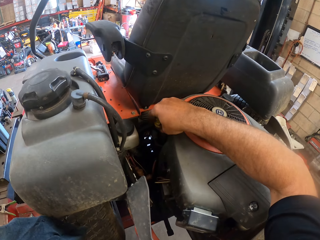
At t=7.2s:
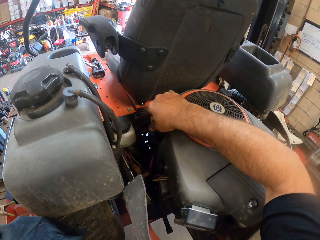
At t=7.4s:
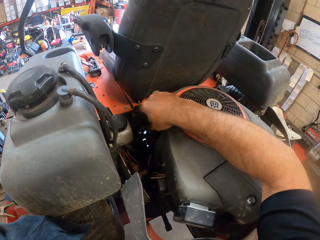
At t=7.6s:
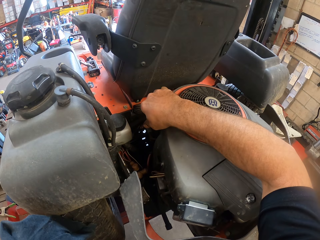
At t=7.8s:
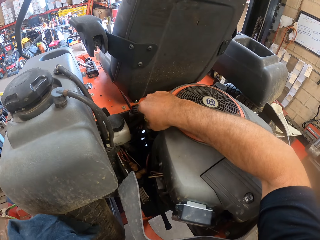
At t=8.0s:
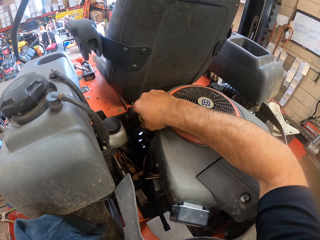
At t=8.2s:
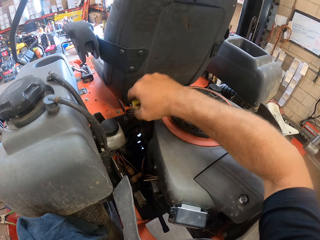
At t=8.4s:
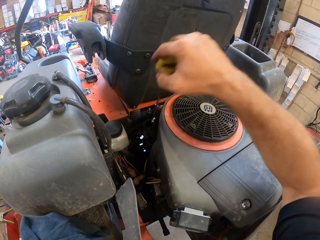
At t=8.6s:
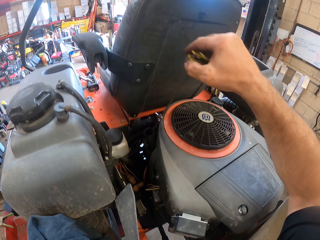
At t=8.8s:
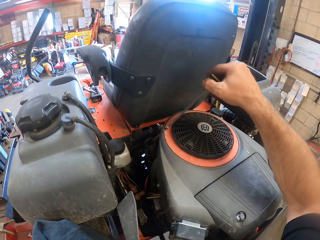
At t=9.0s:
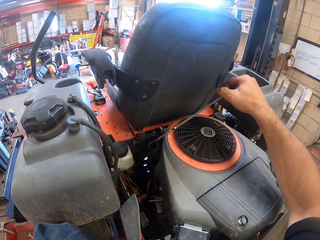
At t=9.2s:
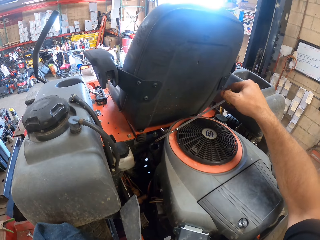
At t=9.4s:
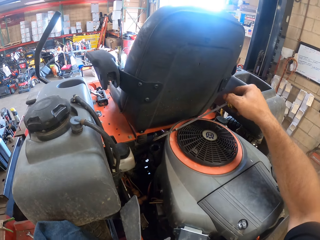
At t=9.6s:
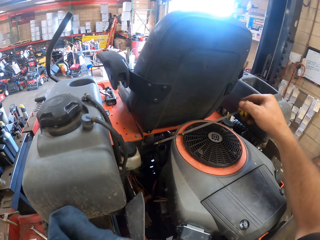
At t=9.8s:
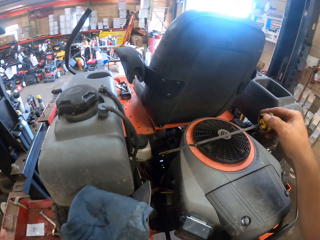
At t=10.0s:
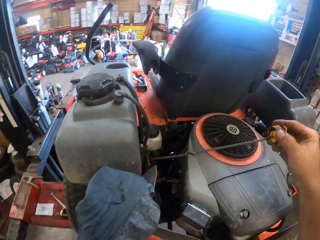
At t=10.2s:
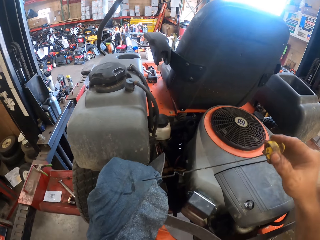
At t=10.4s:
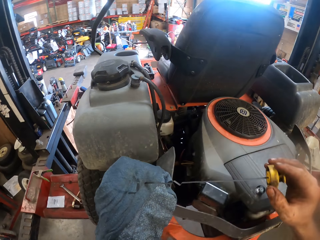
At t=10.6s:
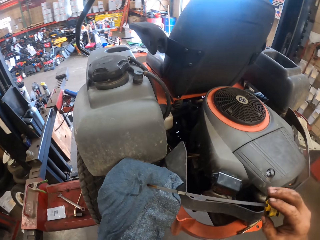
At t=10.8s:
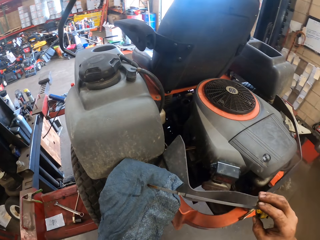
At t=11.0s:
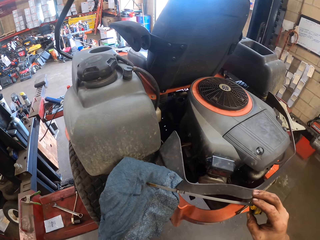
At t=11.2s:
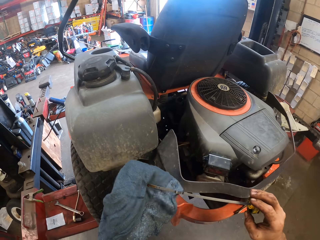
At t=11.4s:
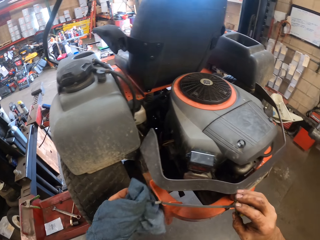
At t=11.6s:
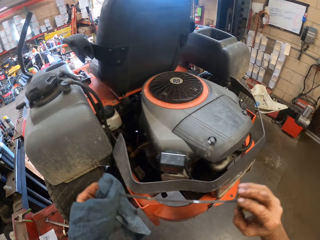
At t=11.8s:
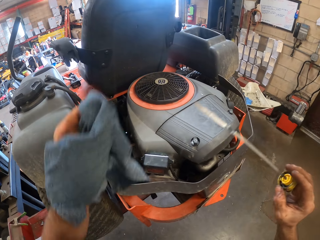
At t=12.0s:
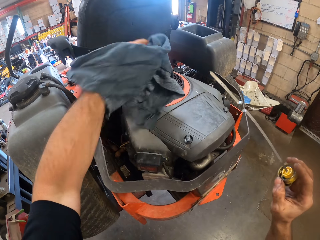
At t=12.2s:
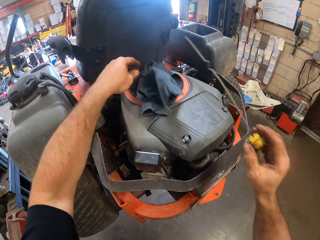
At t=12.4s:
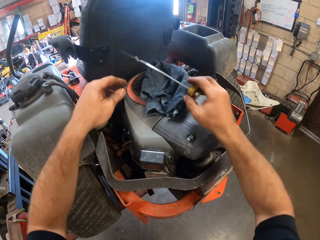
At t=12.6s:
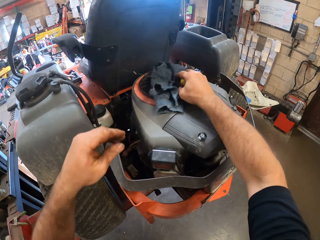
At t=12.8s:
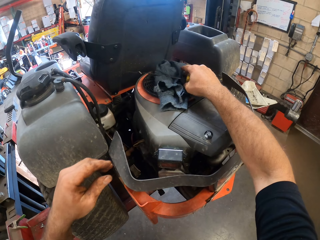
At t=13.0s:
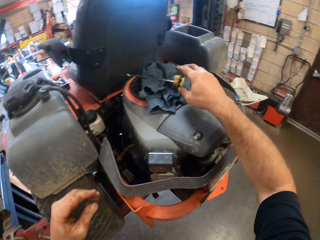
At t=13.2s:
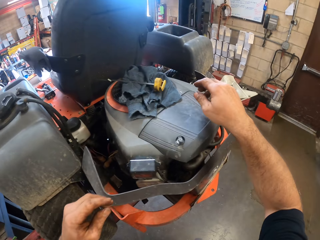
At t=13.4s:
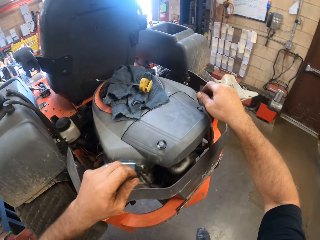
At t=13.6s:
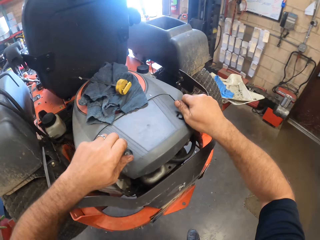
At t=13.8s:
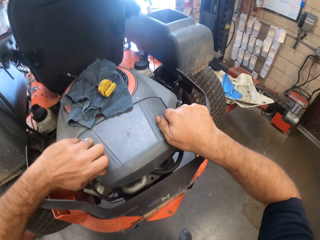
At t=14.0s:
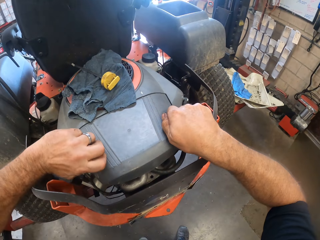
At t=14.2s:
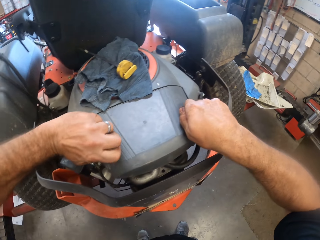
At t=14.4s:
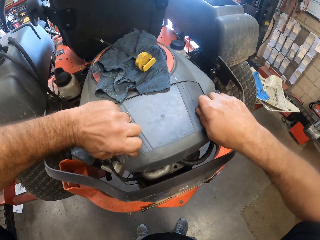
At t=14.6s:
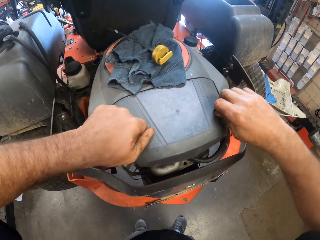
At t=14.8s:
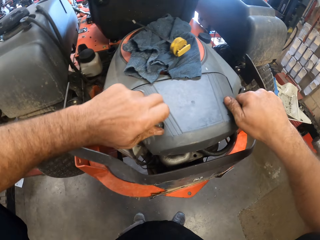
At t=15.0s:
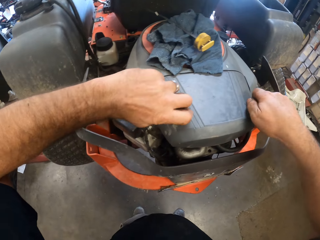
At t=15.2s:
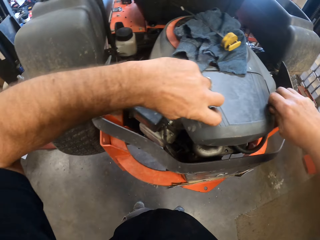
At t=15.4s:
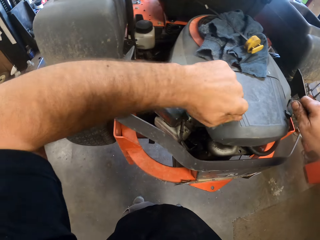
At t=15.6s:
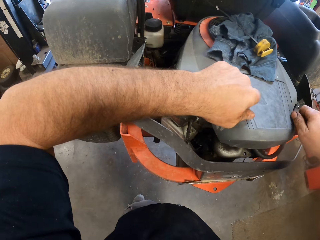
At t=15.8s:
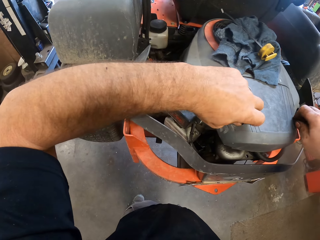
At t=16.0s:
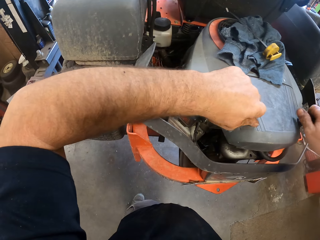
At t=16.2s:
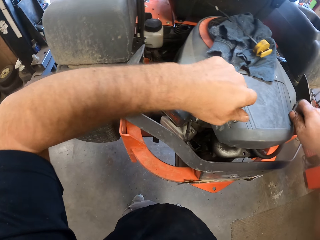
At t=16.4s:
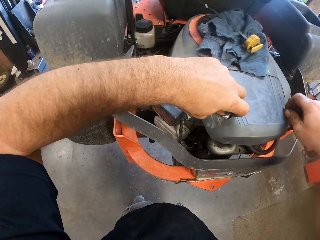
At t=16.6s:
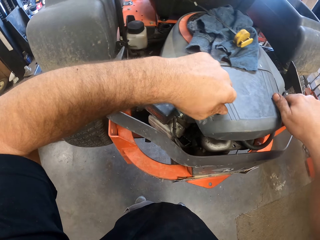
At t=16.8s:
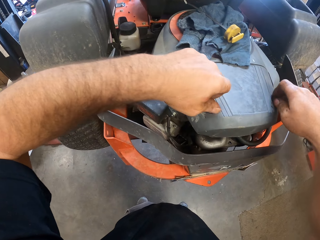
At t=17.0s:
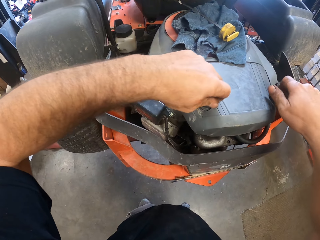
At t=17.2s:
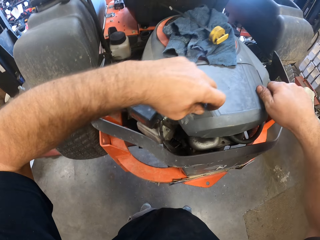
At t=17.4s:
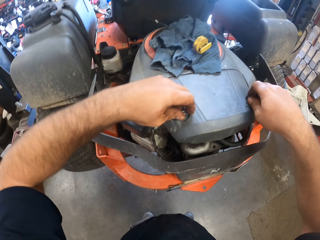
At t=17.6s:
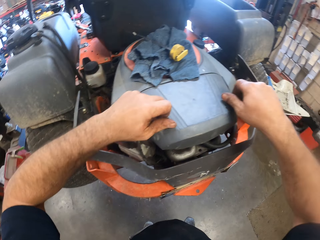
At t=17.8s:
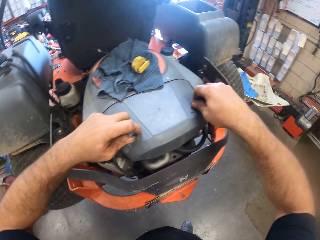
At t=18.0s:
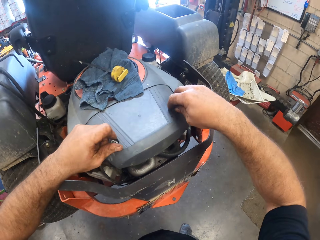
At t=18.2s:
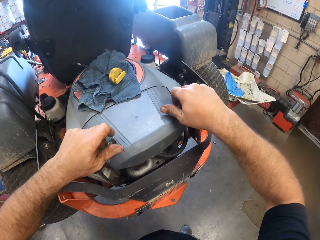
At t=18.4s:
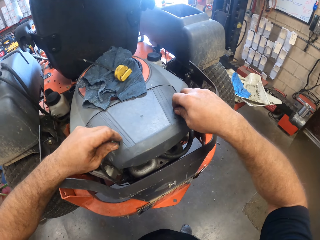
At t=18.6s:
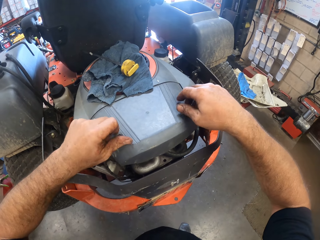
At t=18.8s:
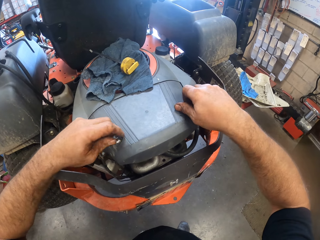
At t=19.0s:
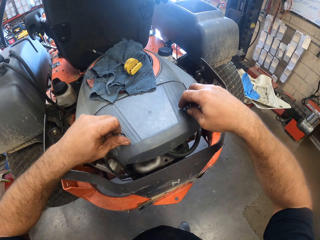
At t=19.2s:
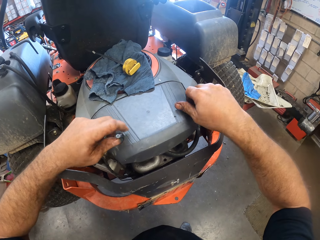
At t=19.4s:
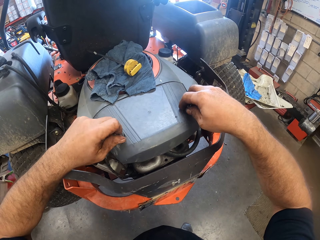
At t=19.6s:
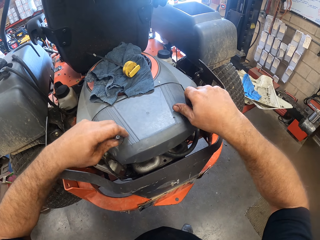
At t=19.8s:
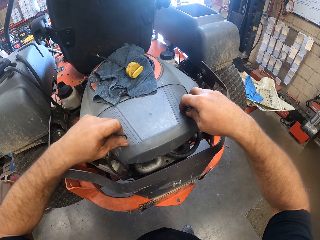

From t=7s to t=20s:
The camera wearer puts something in a lawnmower. He removes the oil dipstick from the lawnmower engine with his right hand. He wipes the oil dipstick with the rag. He drops the rag on the lawnmower. He drops the oil dipstick on the rag. He unscrews some bolts on the lawnmower with both hands. He touches the knobs of the lawnmower. He opens the front part of the lawnmower.

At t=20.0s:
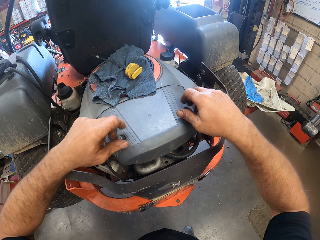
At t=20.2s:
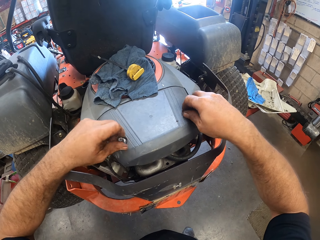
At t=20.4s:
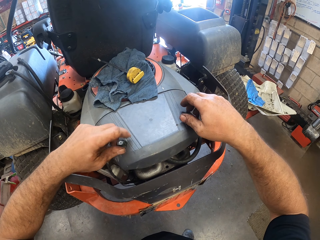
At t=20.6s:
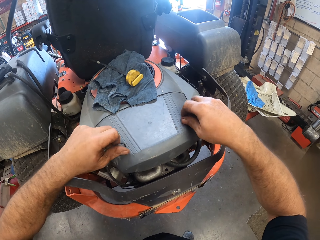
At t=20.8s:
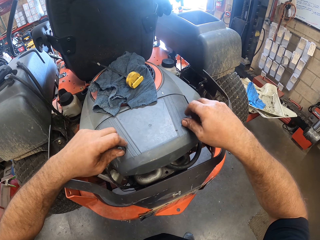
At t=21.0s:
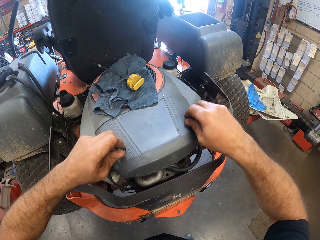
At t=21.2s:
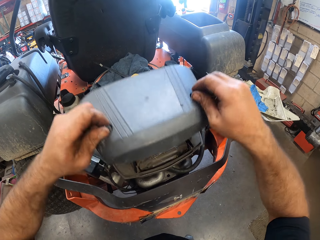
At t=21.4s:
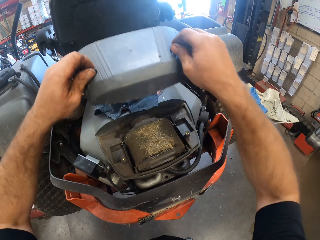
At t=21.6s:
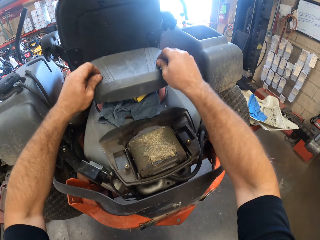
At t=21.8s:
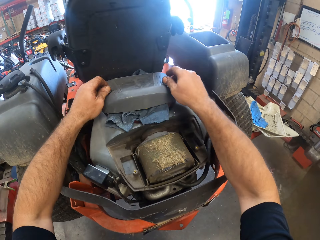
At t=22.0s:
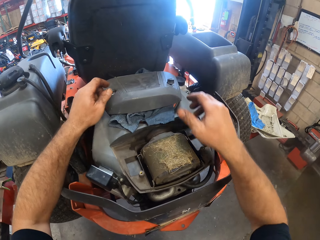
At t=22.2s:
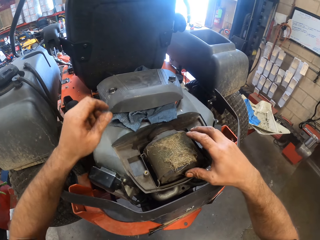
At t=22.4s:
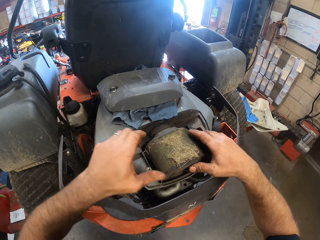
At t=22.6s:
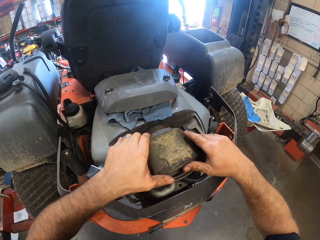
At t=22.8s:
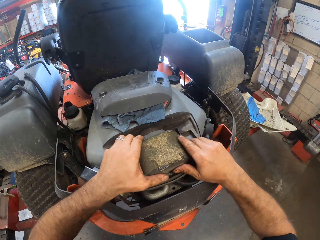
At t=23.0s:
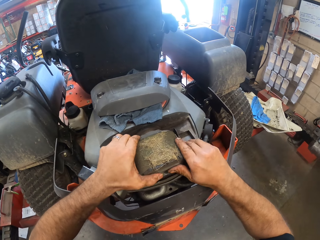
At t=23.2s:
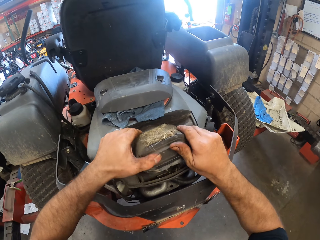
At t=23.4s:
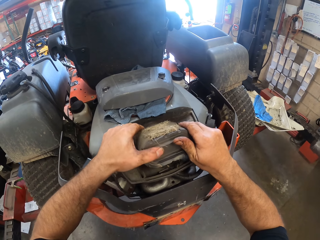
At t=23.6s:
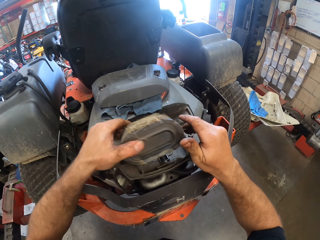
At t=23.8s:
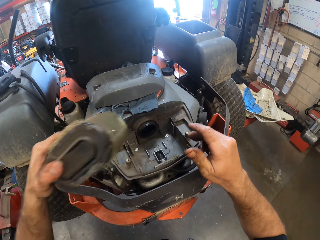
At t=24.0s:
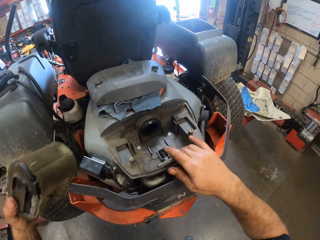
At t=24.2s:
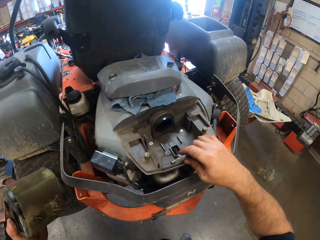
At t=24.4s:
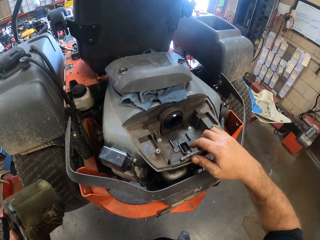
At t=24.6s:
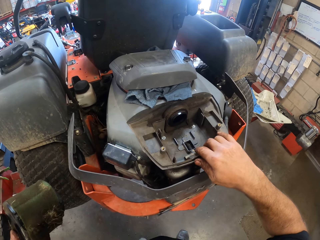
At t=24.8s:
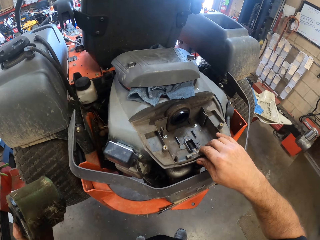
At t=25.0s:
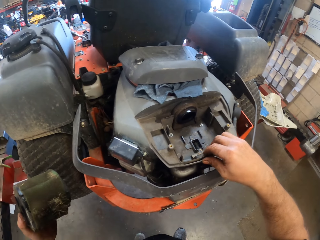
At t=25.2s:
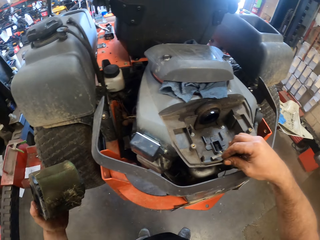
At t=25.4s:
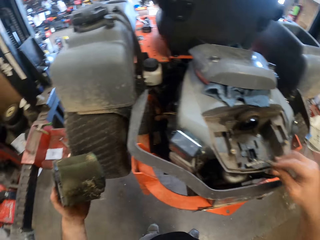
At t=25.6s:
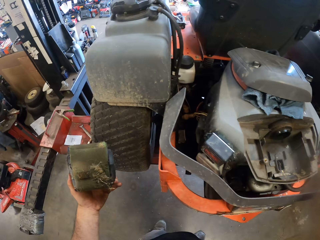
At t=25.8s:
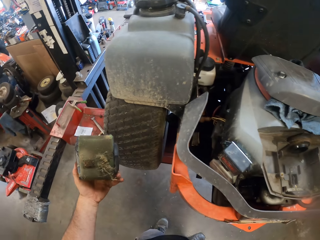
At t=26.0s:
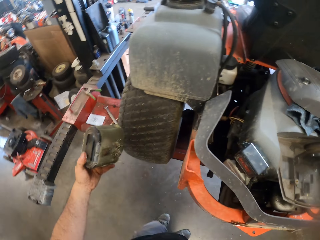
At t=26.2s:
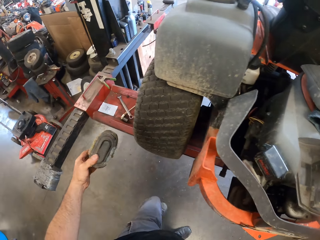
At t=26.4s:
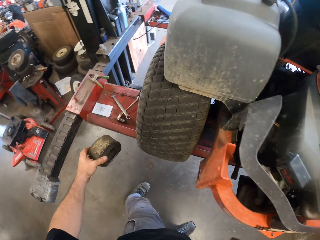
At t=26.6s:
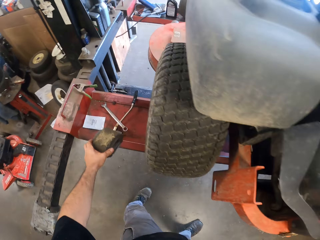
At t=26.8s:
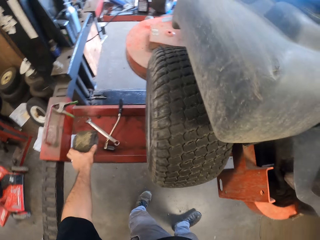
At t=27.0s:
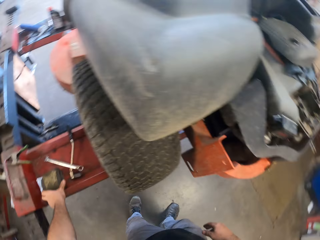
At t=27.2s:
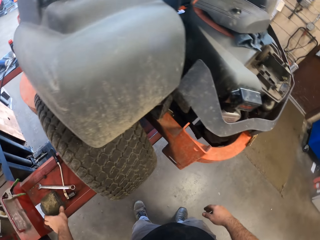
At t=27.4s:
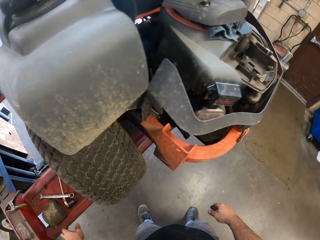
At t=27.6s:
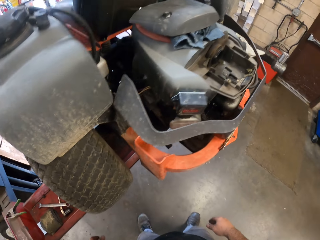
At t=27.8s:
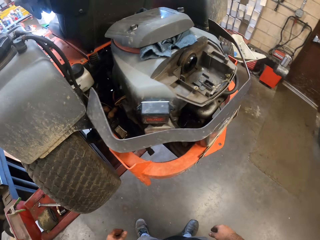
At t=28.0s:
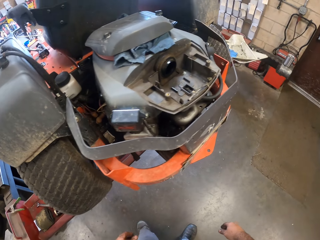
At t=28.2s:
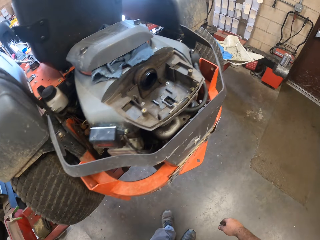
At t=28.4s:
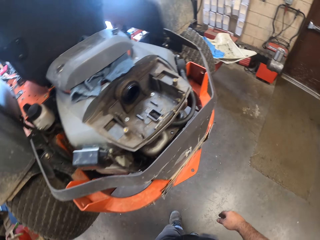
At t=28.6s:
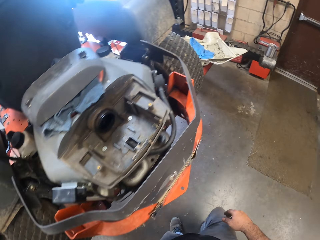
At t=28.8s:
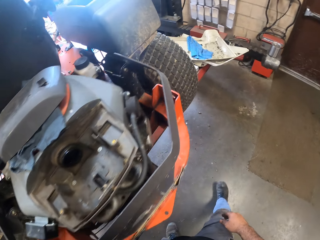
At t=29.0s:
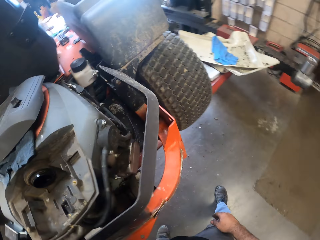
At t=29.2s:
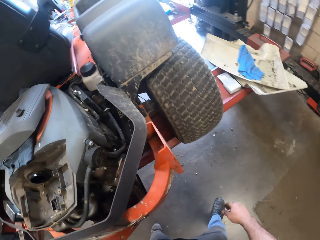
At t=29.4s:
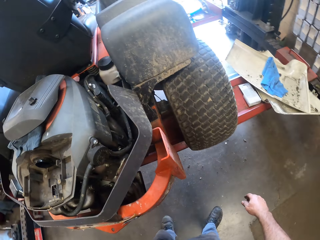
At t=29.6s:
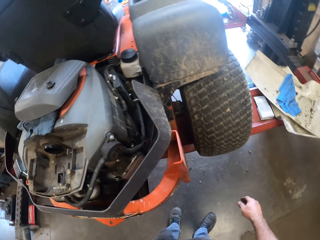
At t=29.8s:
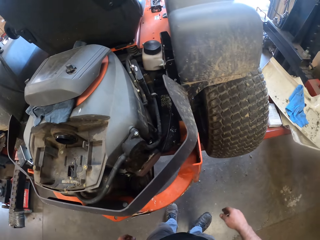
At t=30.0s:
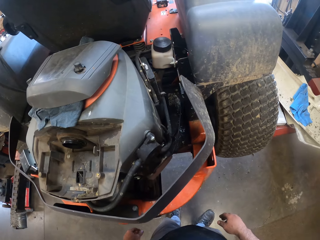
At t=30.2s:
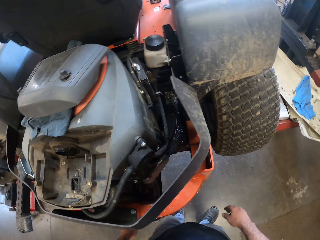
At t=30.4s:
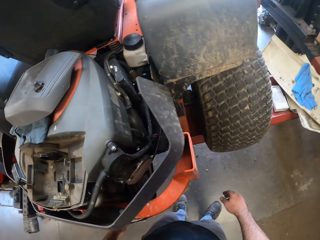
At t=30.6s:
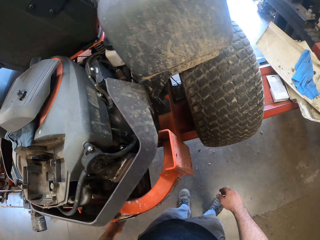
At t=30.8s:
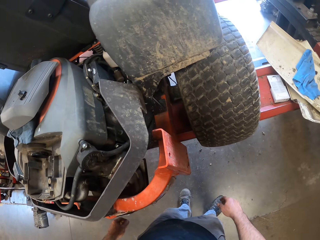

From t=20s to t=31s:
The camera wearer opens a part of the lawnmower engine with both hands. They drop the part of the lawnmower on the rag. They remove an air filter from the lawnmower engine with both hands. They touch the front part of the lawnmower. They drop the air filter on the post lift. They turn right and walk around the lawnmower.
